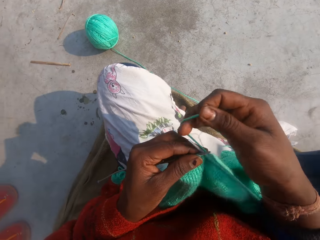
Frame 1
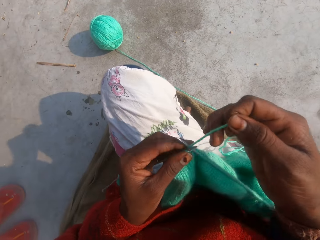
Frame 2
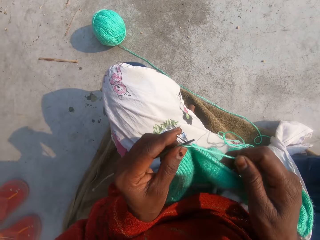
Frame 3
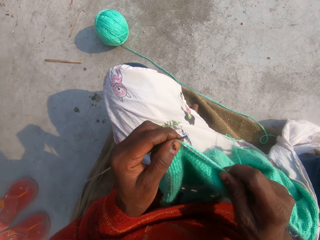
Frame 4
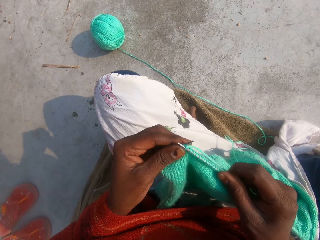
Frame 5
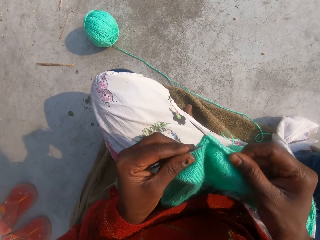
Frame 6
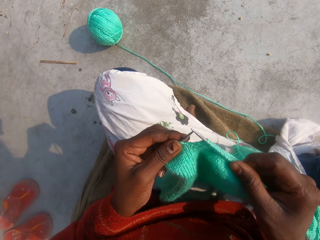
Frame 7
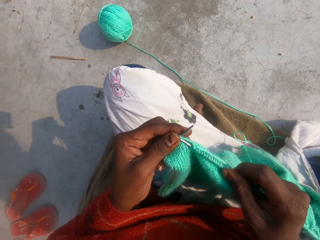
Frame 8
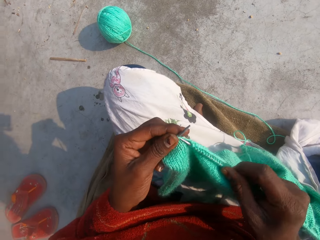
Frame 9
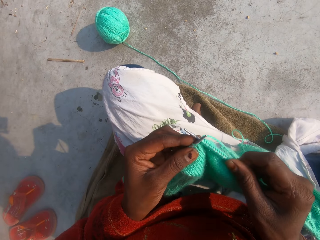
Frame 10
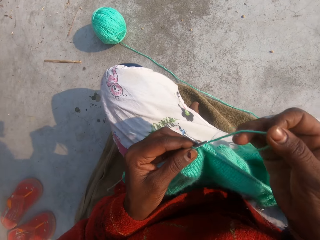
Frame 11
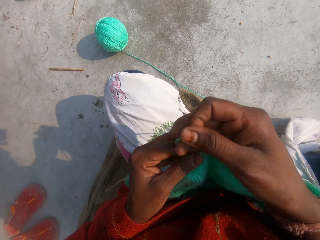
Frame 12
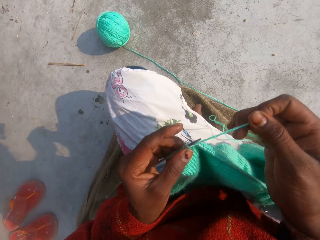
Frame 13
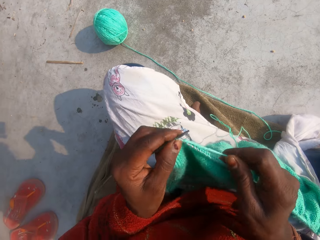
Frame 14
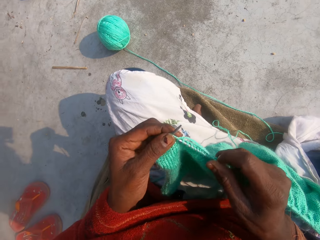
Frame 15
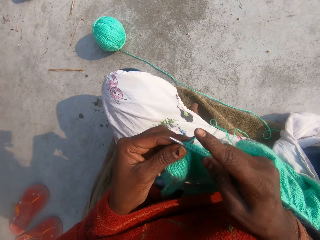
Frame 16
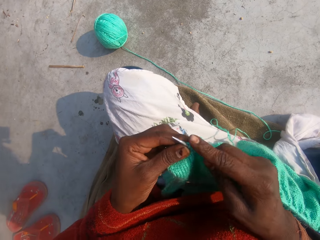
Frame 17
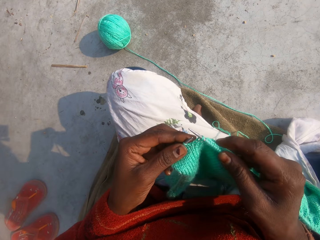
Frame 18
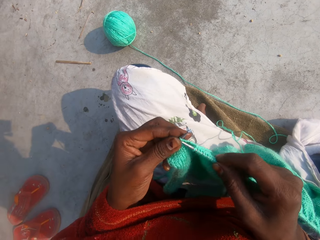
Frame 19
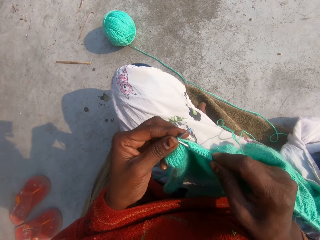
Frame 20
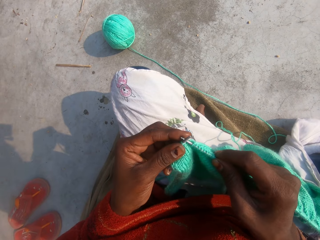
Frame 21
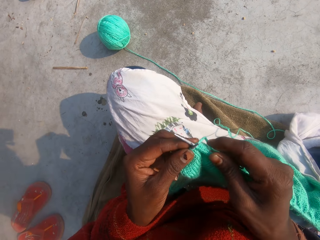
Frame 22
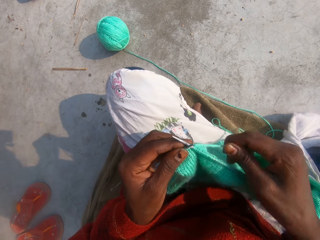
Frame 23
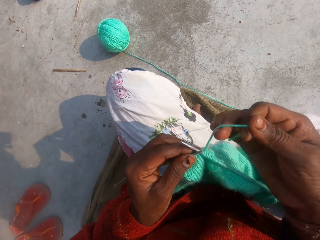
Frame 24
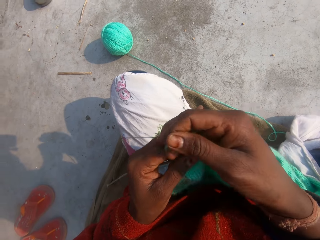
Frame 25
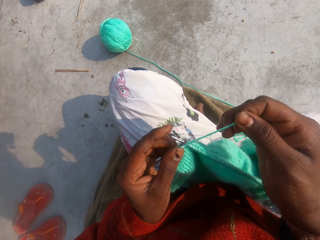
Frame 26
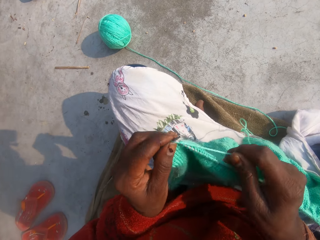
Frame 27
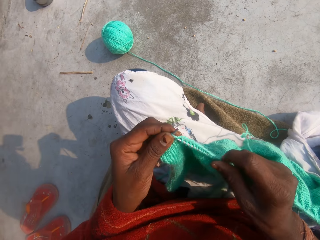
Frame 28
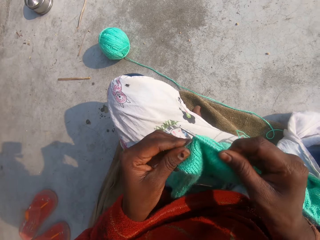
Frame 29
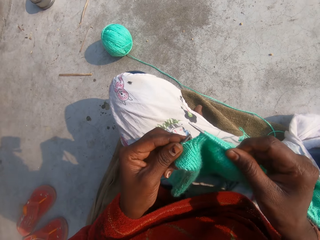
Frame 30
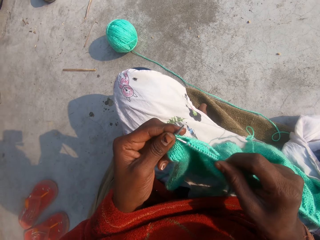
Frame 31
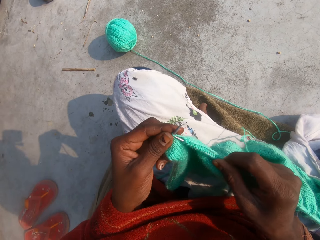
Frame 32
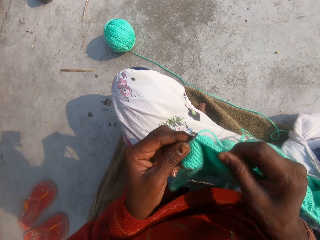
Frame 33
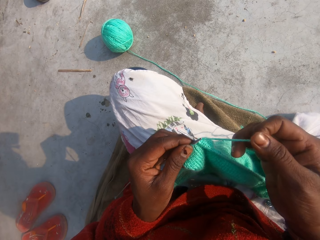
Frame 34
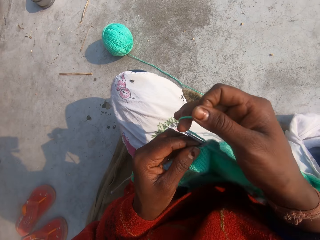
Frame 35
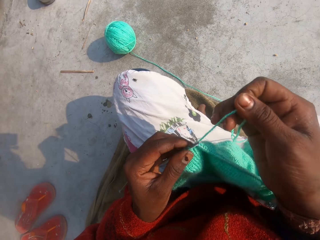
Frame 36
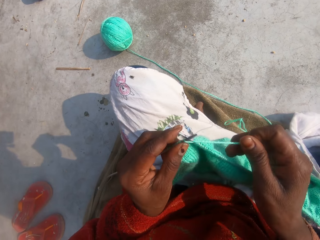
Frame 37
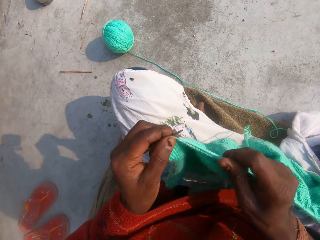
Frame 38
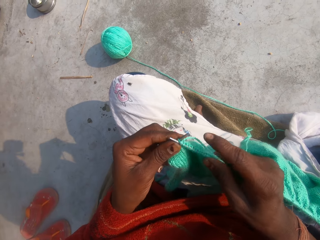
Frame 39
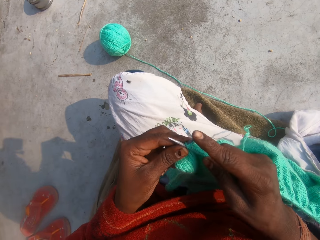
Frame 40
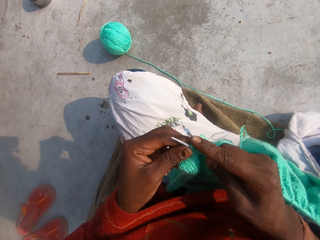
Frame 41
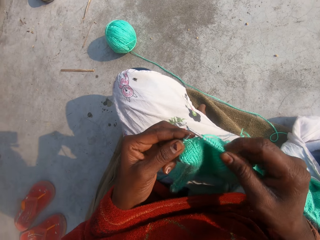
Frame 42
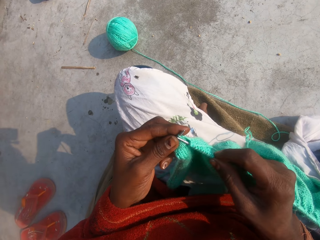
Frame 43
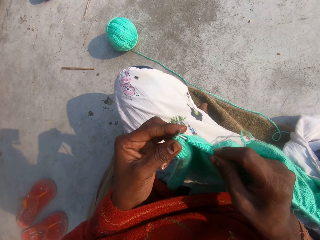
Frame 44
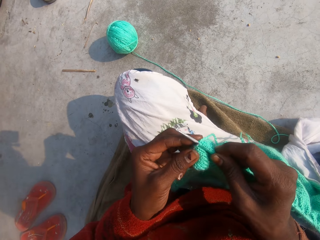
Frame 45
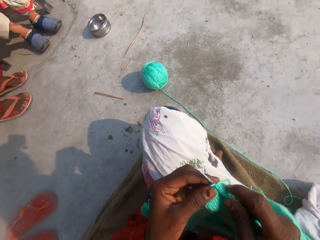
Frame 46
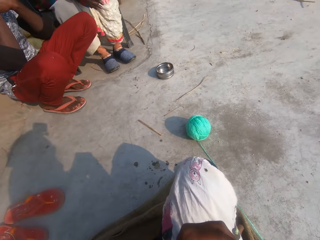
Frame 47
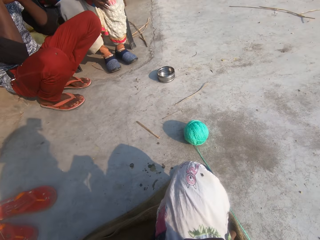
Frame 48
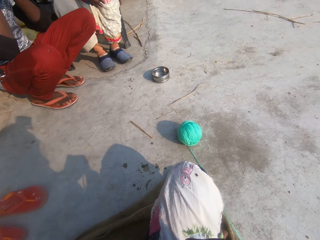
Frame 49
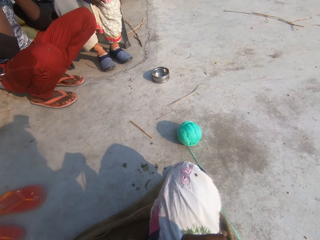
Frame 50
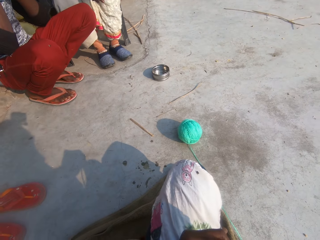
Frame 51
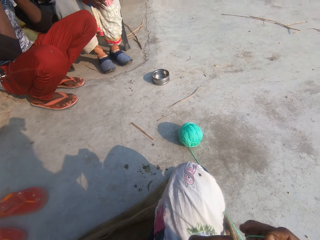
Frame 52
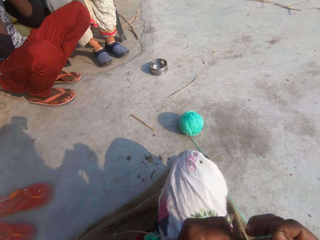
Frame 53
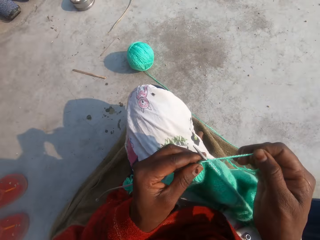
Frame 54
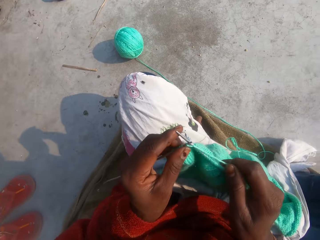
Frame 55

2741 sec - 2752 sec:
The camera wearer loops the thread. They knit the garment. They loop the thread. They knit the garment. They loop the thread. They knit the garment. They loop the thread. They knit the garment. A person sits on the chair. Another person squats on the ground.

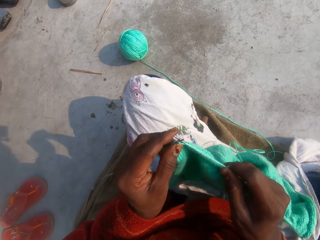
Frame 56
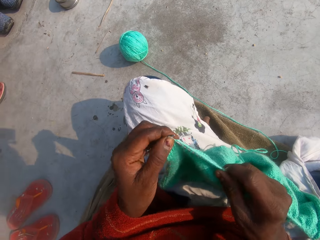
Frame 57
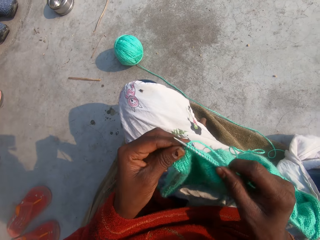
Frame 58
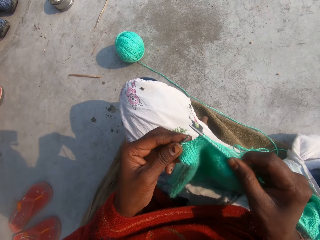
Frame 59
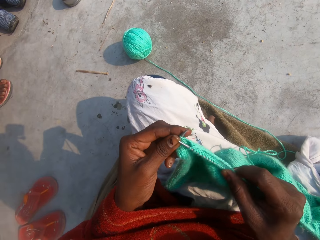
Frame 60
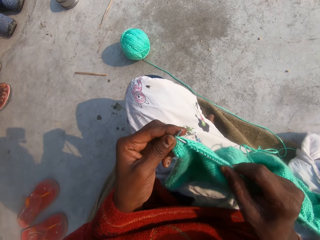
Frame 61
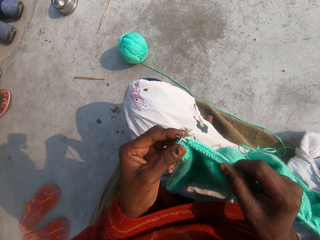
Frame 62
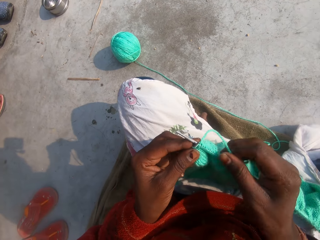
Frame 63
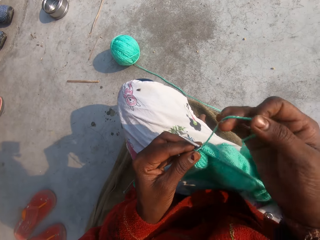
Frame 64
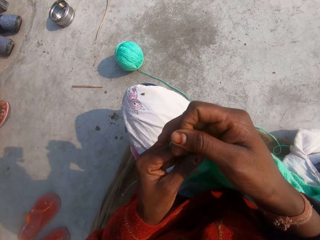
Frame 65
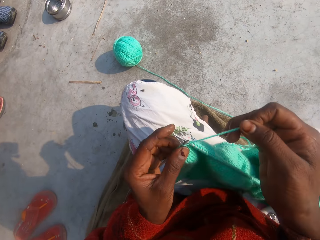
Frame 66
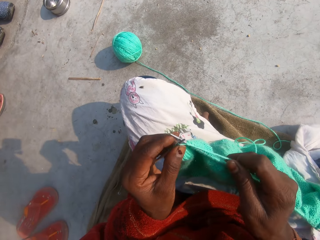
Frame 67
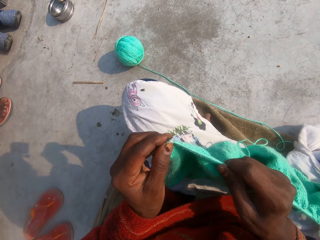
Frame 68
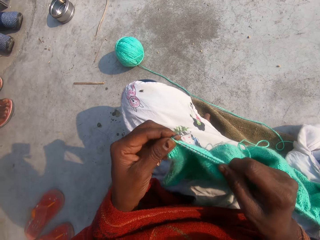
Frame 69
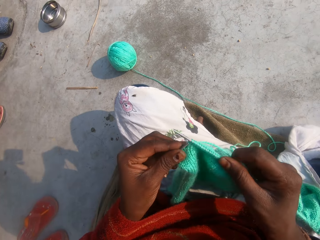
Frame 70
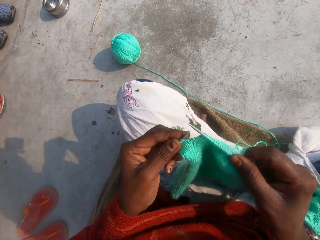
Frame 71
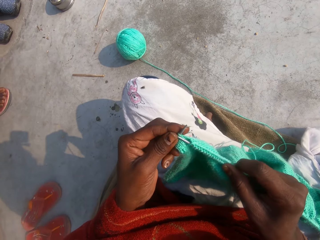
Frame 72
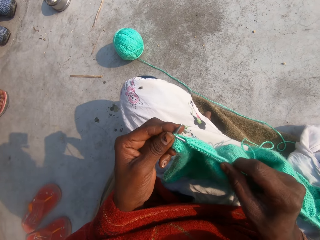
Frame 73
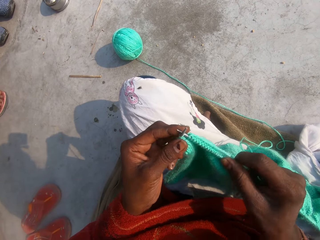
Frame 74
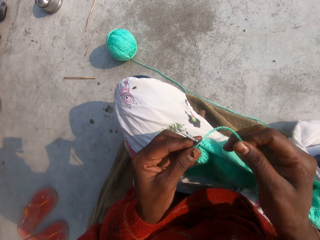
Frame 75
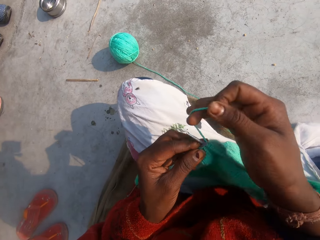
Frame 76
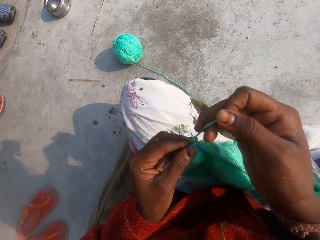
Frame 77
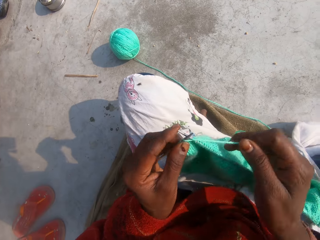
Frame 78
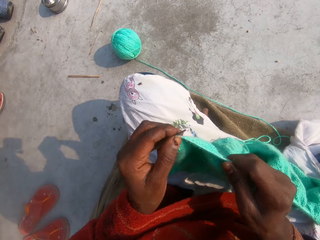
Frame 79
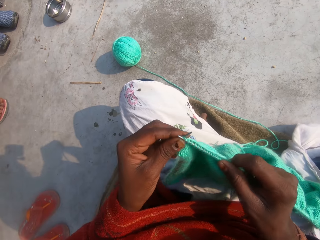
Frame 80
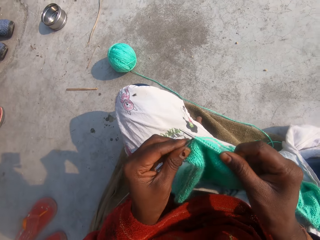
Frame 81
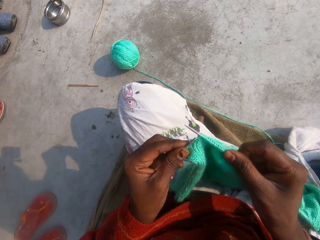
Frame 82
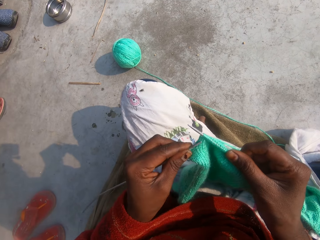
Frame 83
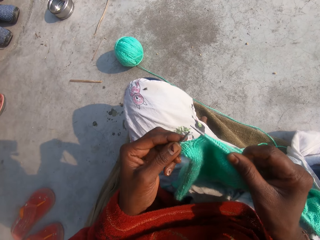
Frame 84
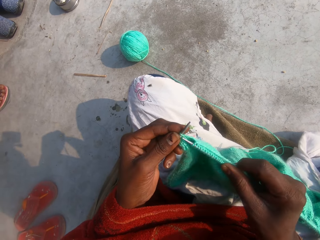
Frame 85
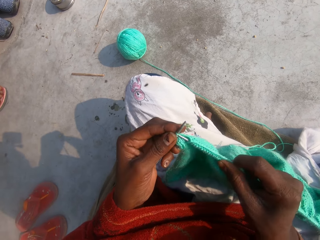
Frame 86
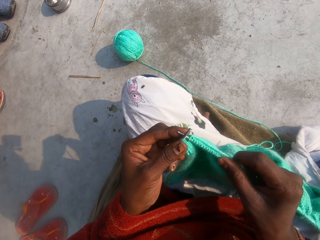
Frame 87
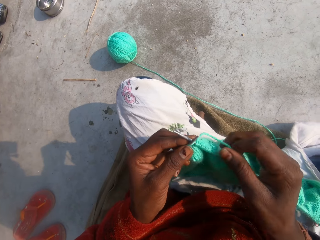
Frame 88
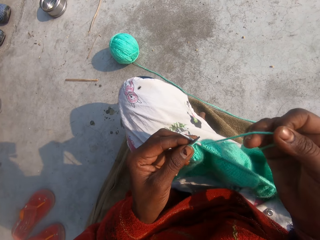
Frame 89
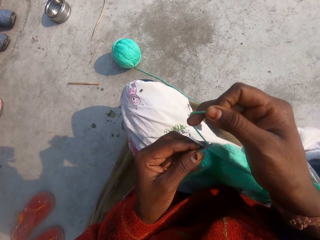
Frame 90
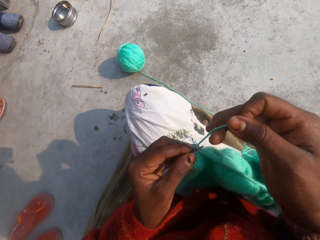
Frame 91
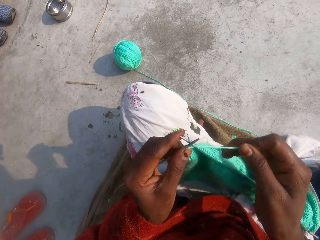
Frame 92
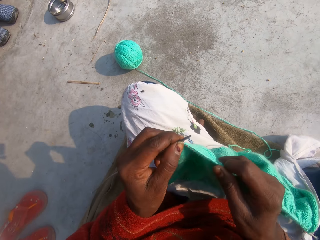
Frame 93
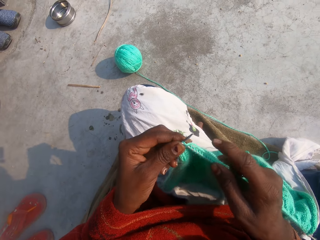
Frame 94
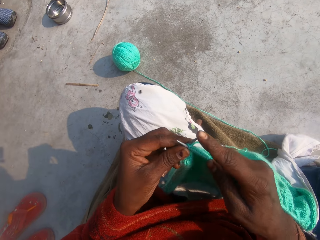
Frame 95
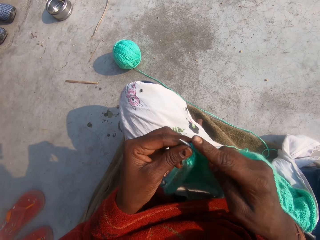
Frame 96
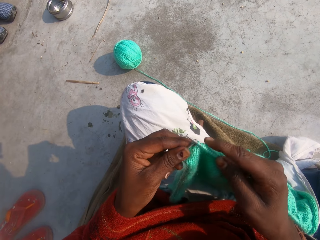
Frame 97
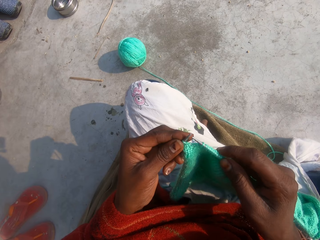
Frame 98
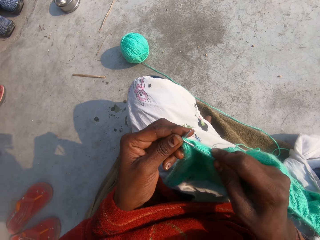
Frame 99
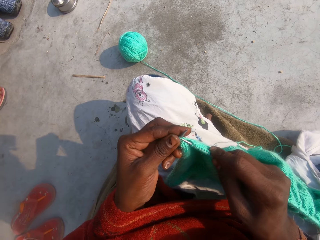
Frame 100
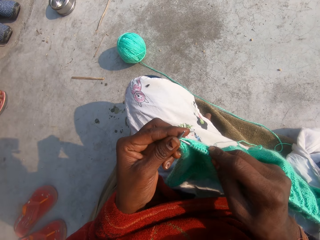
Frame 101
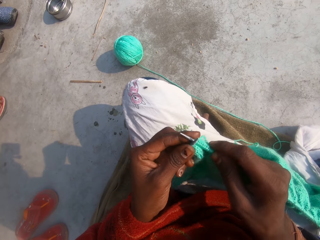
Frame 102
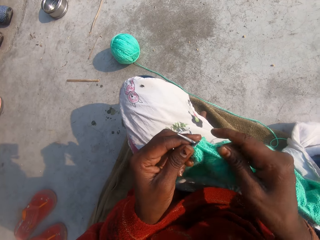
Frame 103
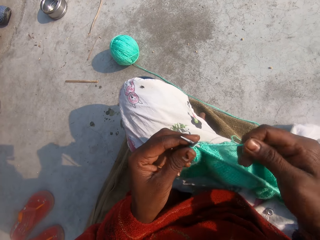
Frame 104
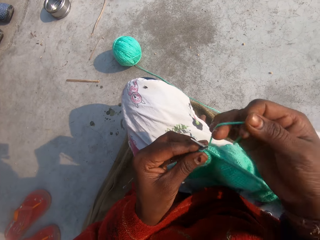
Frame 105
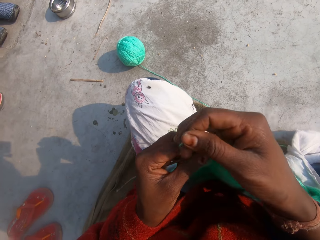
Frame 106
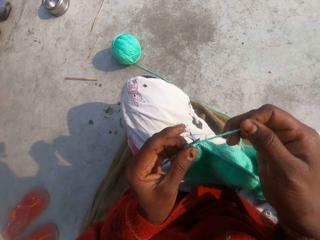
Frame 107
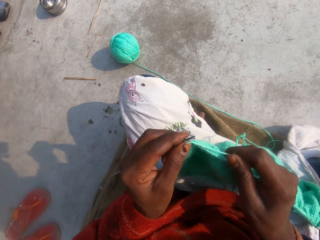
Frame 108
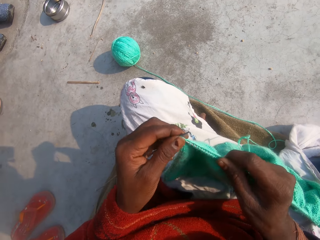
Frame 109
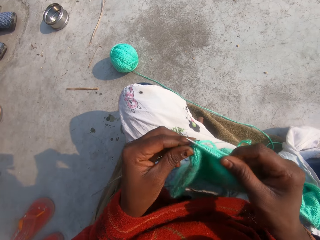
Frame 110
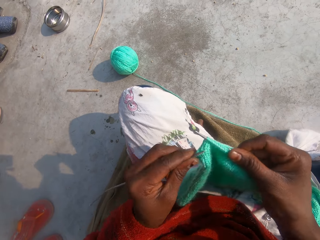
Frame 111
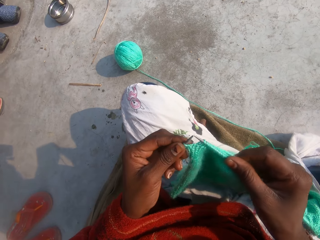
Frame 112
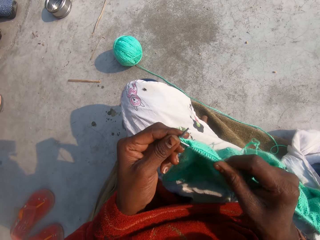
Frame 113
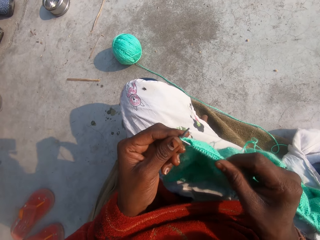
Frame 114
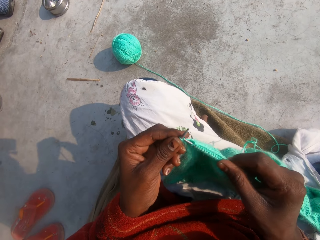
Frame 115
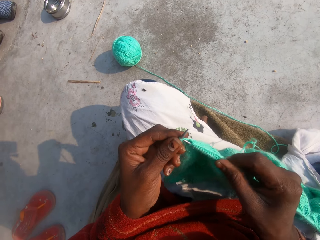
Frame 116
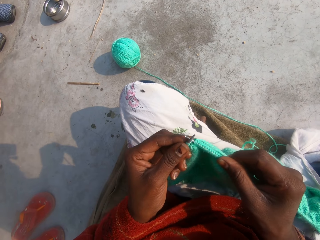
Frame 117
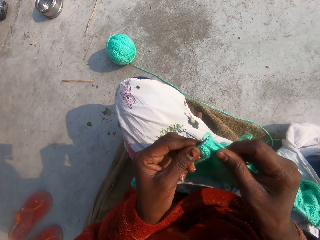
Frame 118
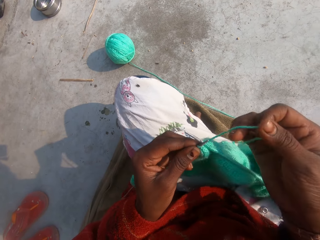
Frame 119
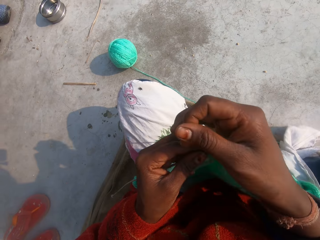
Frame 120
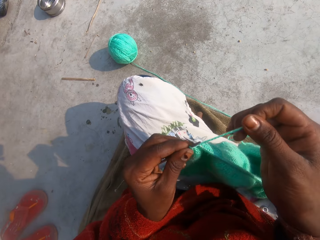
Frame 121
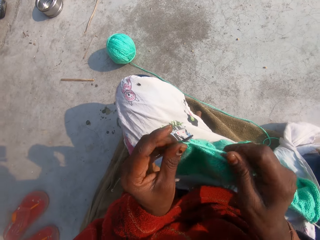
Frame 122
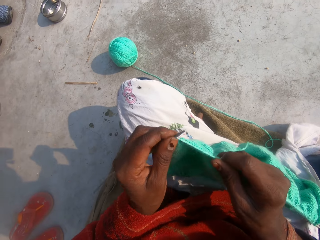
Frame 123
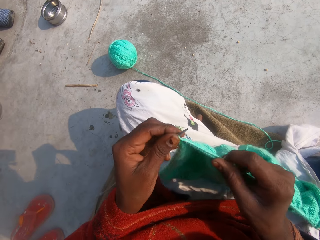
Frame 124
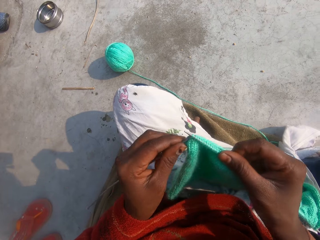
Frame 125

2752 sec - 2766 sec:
The camera wearer knits the garment. They loop the thread. They knit the garment. They loop the thread. They knit the garment. They loop the thread. They knit the garment. They loop the thread. They knit the garment. They loop the thread.
